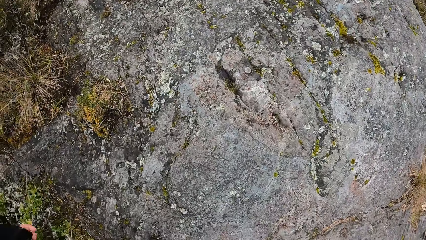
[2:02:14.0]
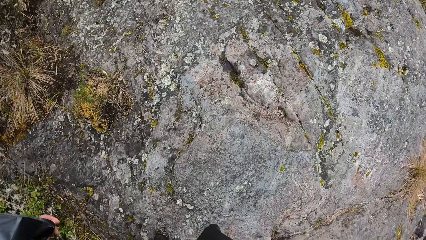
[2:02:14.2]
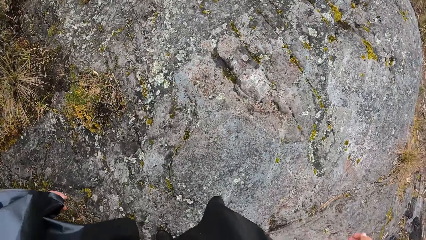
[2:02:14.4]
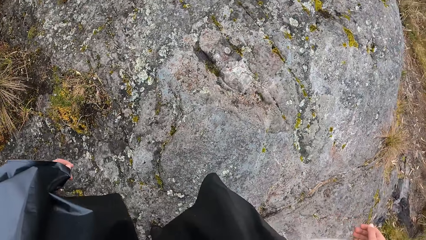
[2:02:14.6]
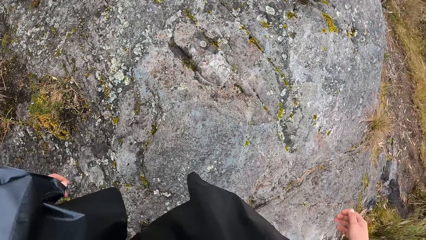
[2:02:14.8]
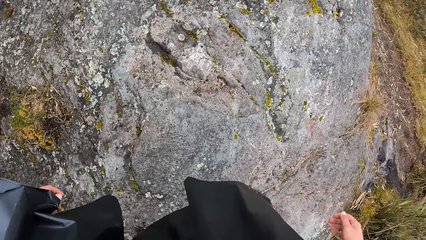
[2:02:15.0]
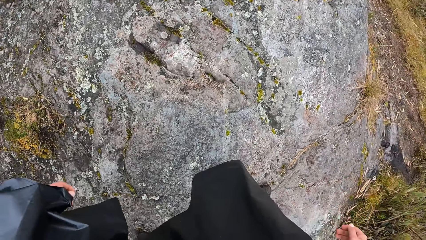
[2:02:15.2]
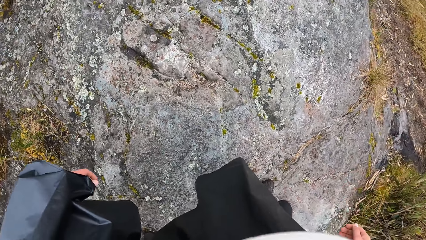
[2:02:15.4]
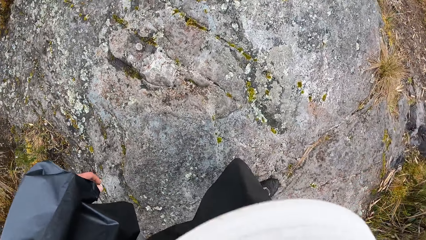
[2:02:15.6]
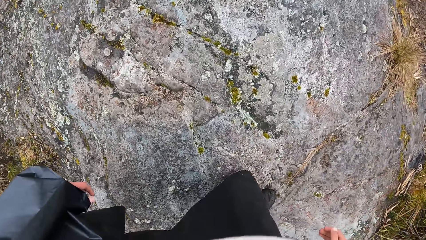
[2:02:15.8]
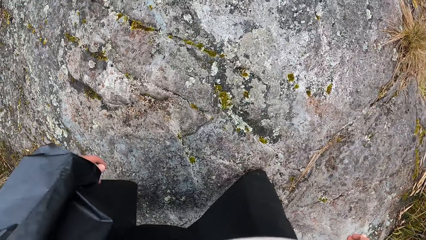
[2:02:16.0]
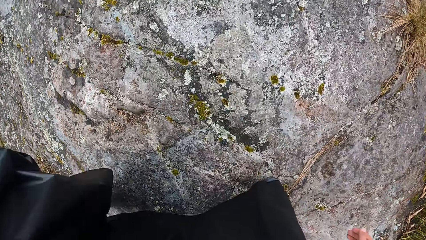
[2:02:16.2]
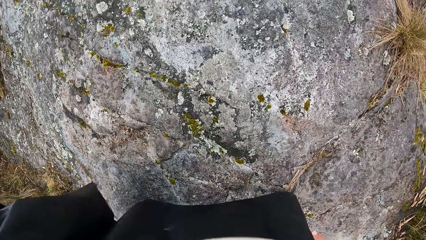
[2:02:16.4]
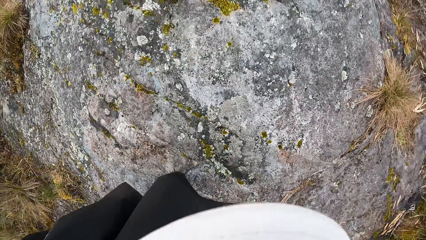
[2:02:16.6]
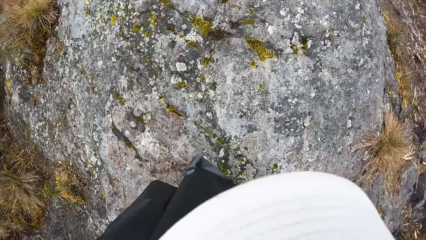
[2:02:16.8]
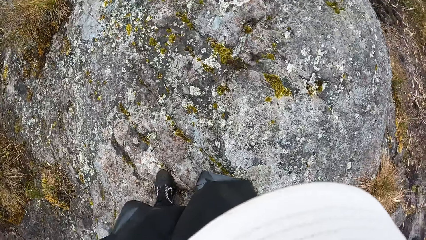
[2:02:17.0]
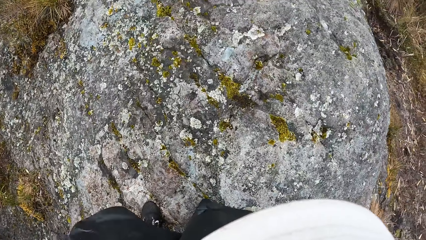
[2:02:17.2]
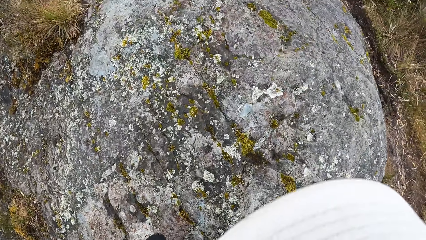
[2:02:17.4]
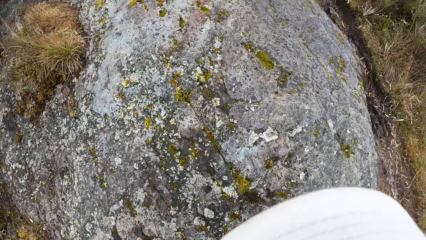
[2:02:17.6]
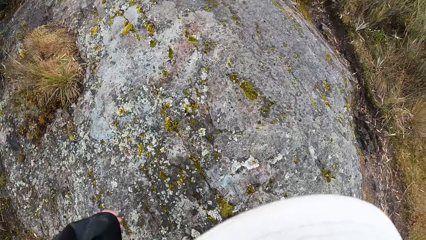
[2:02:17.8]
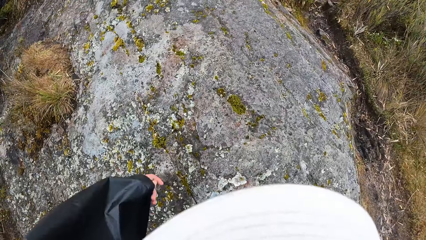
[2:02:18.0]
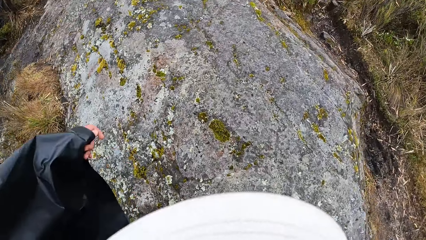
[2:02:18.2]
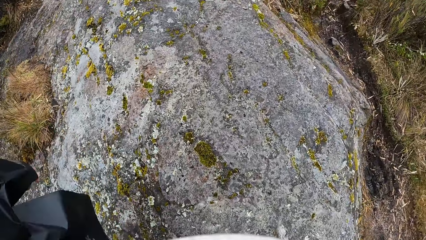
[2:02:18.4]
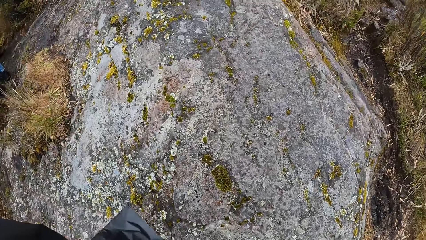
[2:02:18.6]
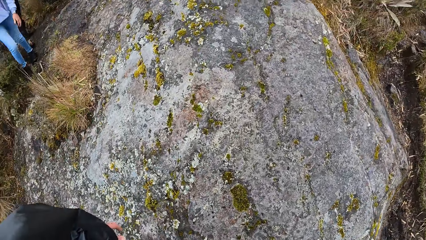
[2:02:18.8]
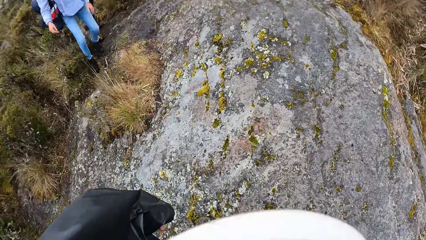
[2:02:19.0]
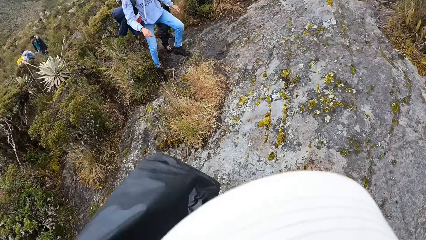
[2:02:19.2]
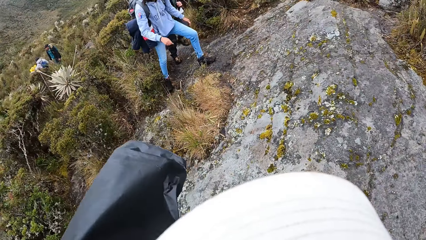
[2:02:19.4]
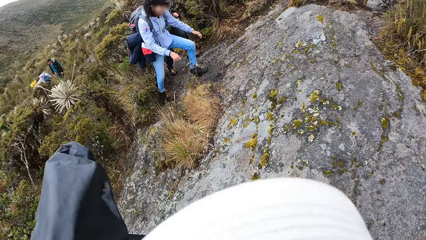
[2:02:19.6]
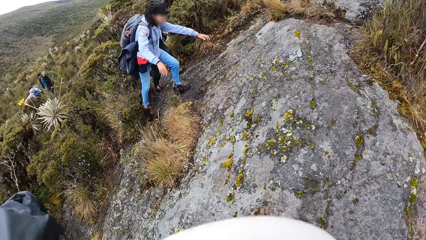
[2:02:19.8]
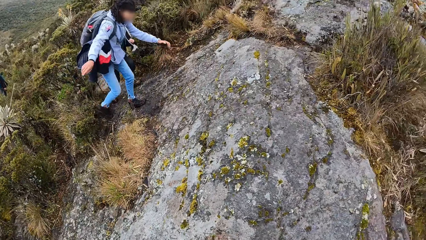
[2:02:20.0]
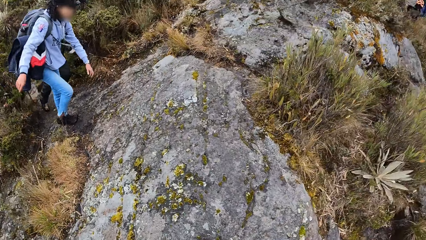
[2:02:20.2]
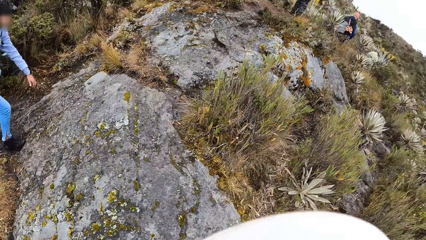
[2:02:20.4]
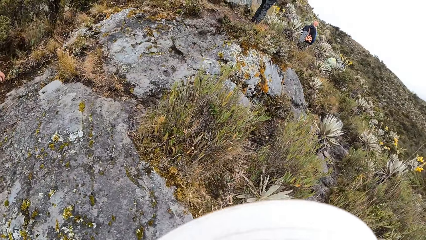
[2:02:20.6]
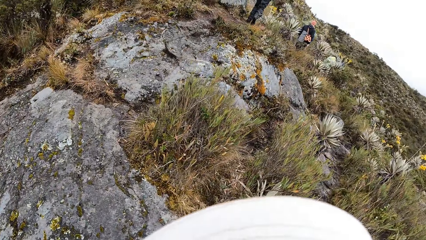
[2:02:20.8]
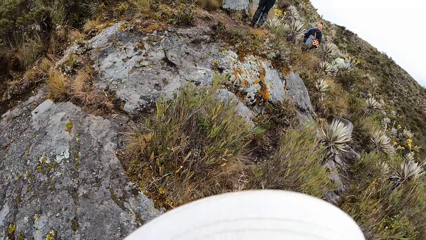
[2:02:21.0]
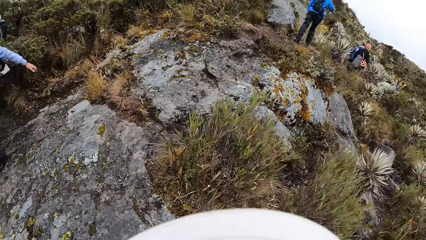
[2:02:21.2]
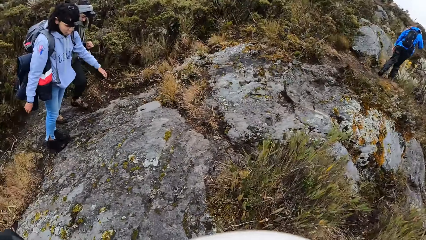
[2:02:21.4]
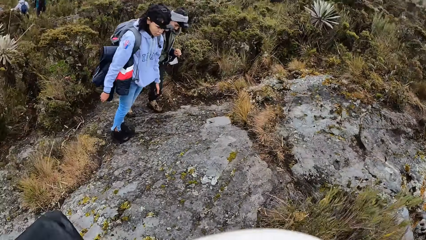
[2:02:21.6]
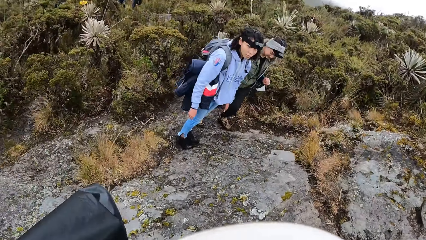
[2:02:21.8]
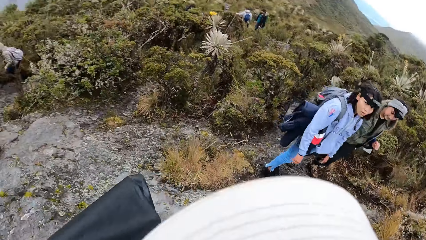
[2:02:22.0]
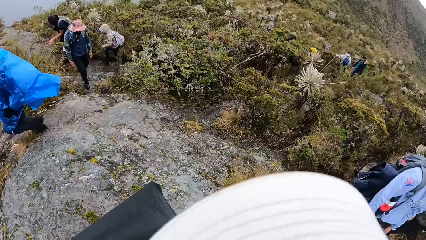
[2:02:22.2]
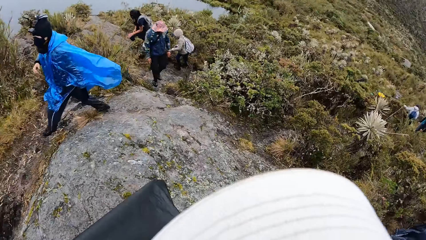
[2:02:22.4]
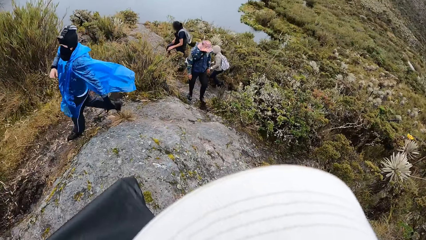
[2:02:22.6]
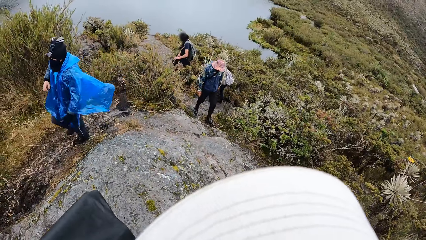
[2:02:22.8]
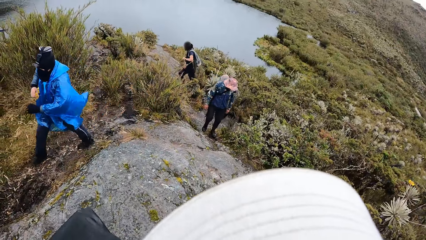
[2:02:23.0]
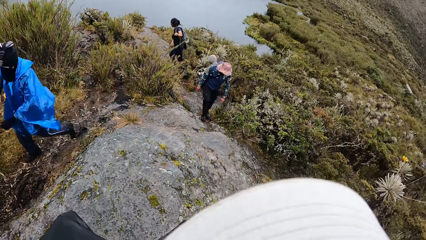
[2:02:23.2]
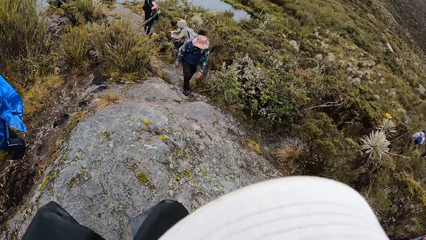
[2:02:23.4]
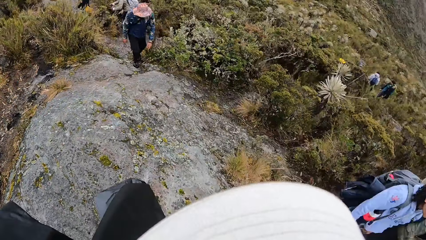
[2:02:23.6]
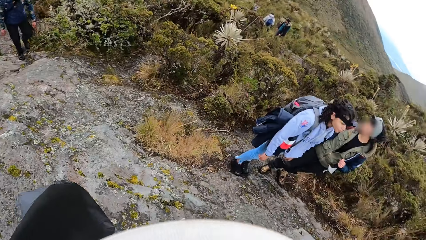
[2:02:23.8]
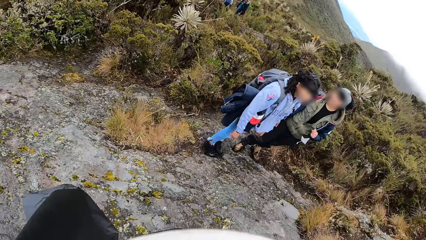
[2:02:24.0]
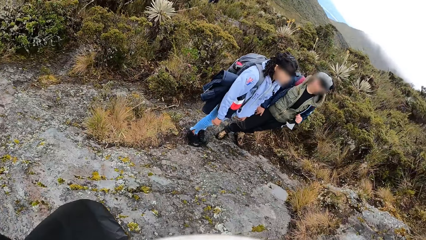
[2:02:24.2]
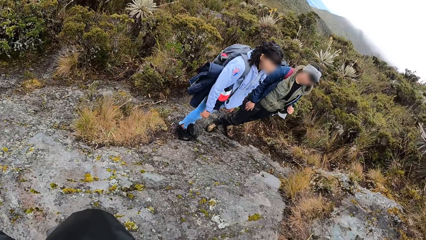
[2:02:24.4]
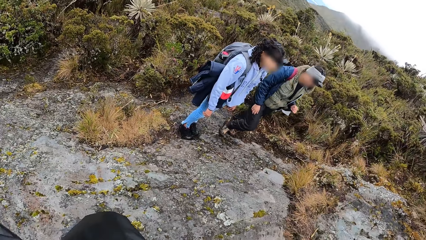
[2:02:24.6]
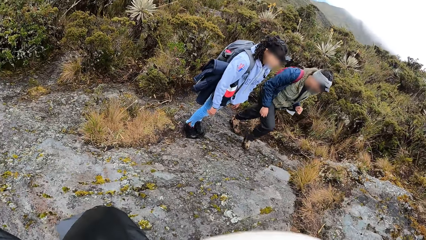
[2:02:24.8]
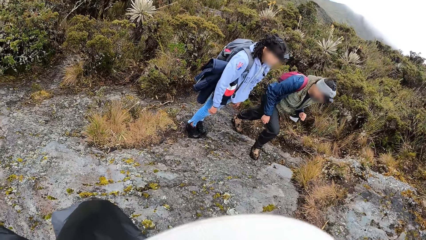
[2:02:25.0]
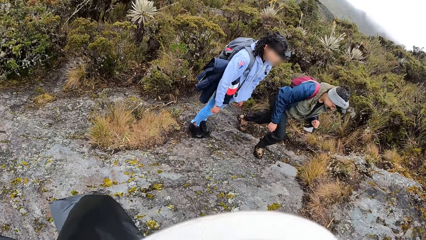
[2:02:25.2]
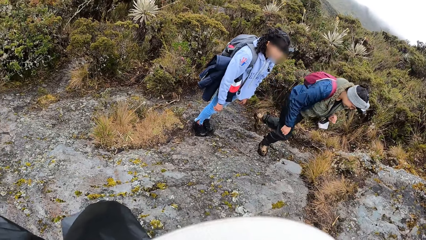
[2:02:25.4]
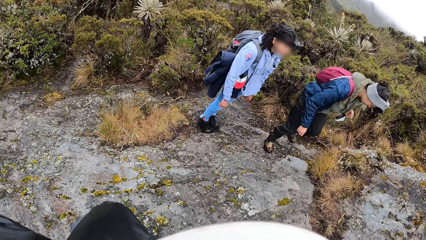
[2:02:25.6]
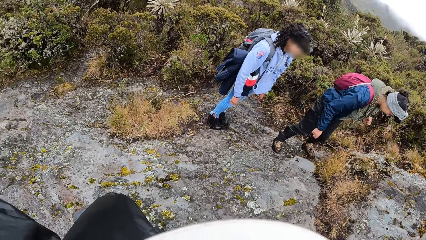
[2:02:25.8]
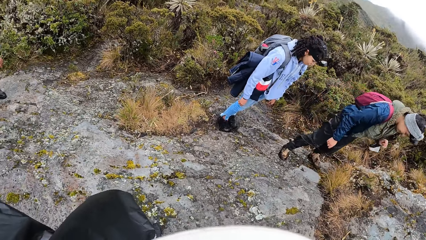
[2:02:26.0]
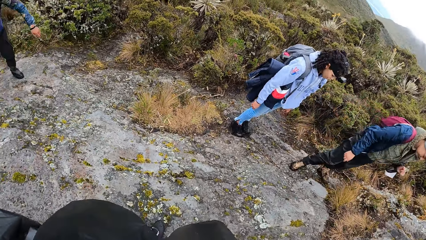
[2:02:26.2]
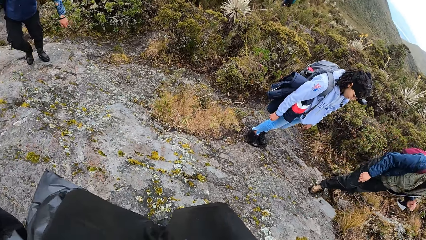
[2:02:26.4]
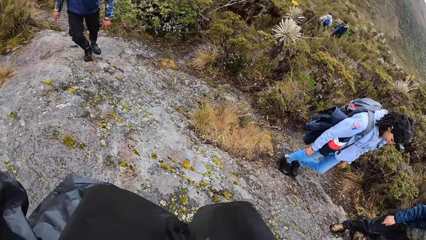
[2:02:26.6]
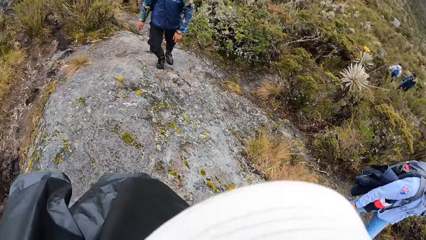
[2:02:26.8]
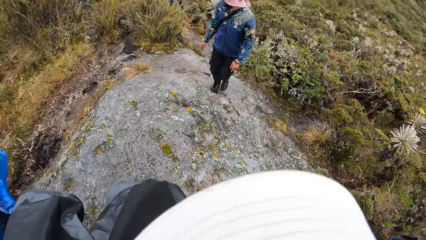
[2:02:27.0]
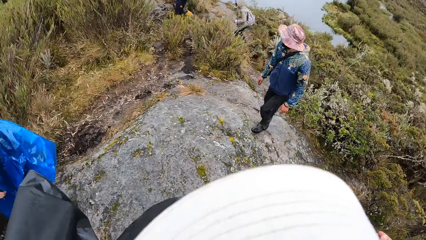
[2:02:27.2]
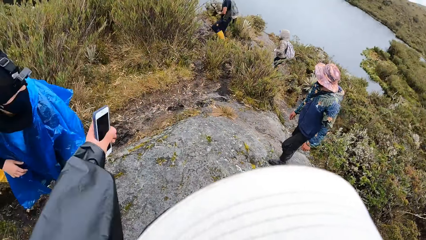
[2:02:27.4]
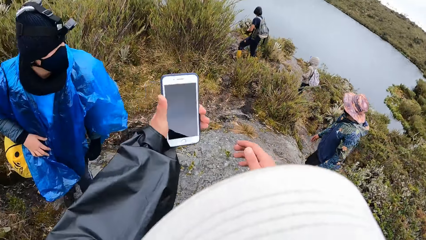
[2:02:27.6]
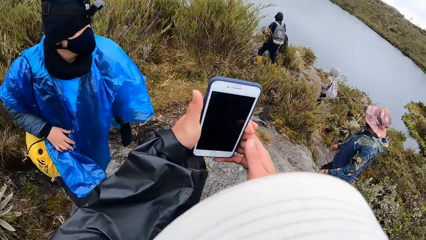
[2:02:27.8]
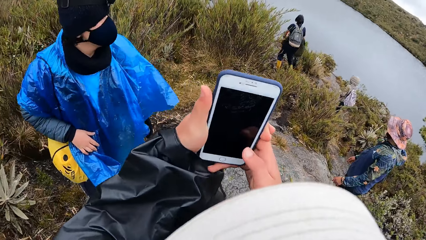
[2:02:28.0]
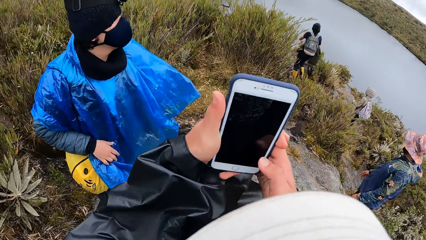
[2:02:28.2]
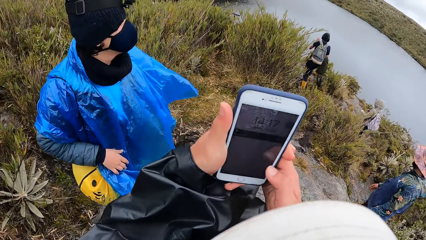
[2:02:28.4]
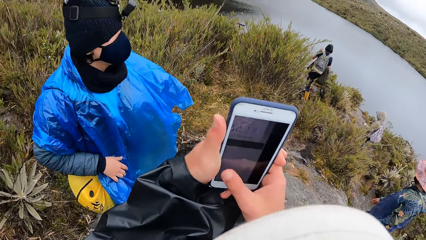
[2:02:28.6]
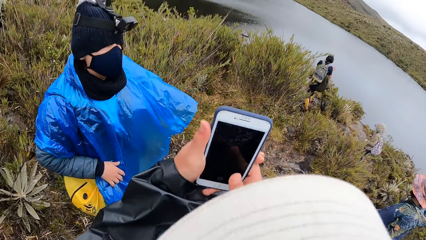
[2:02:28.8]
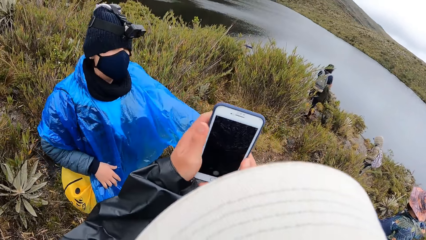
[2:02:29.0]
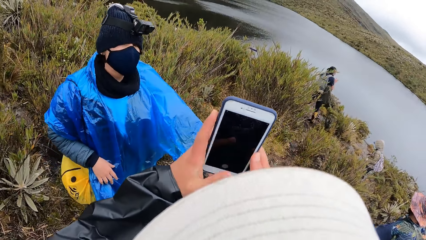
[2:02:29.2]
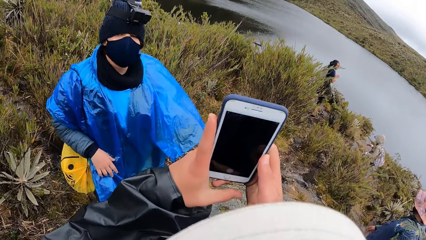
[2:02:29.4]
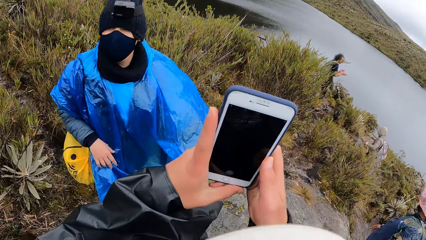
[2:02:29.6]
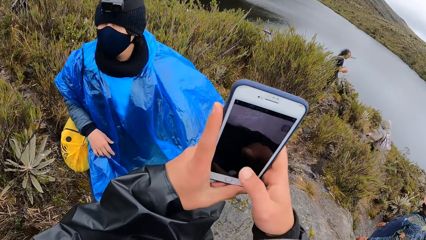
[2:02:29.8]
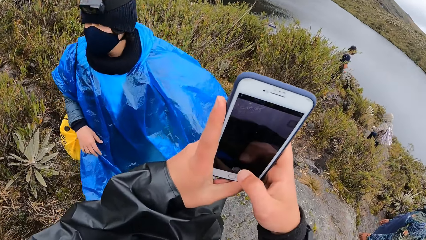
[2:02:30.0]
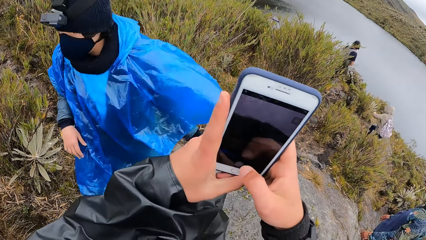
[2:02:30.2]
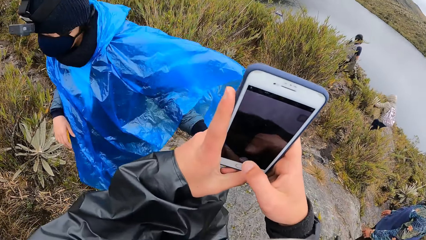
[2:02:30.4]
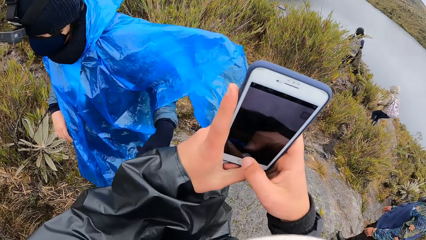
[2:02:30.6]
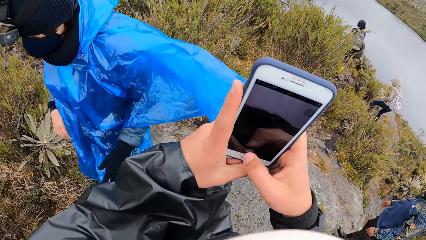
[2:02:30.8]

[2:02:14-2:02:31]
The camera wearer walks on the hill. She turns around and looks around. She picks up a phone from her left pocket with her left hand. She holds the phone with both hands. She operates the phone with her right hand. She presses the phone and scrolls the phone.
